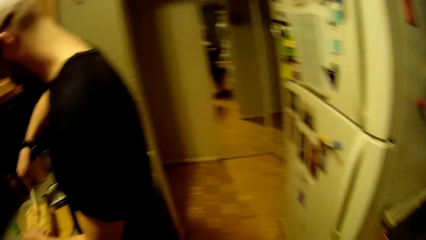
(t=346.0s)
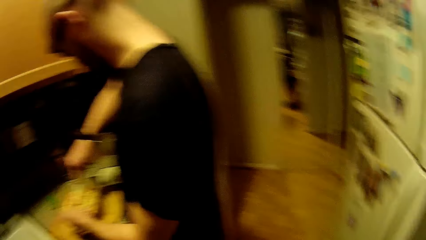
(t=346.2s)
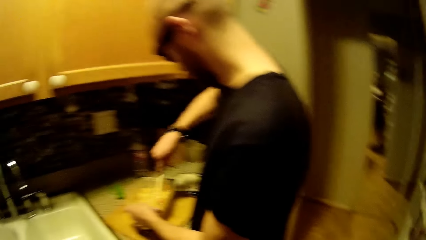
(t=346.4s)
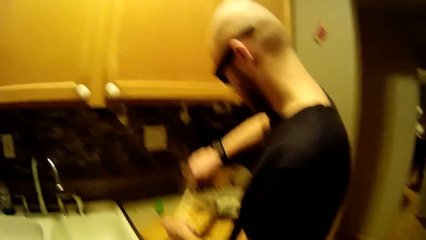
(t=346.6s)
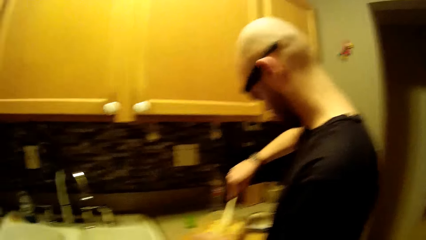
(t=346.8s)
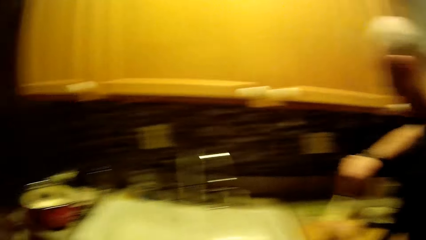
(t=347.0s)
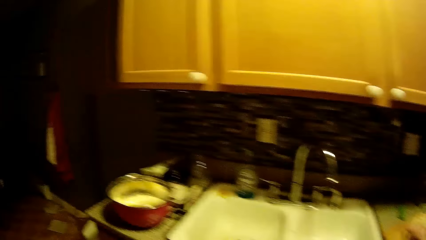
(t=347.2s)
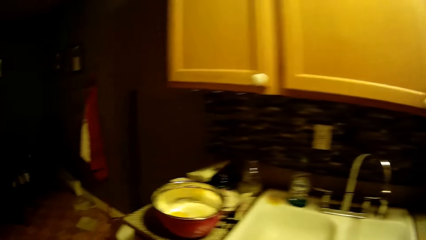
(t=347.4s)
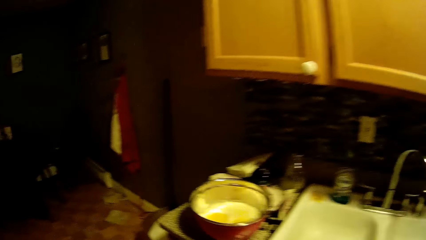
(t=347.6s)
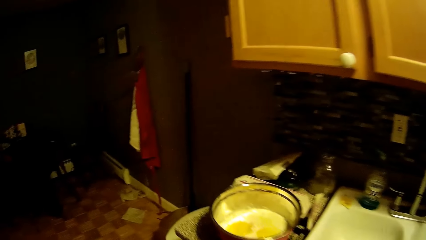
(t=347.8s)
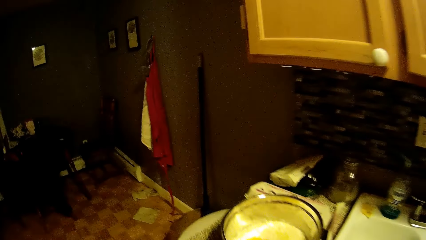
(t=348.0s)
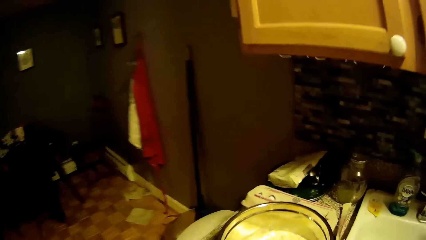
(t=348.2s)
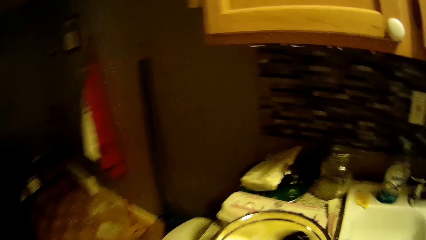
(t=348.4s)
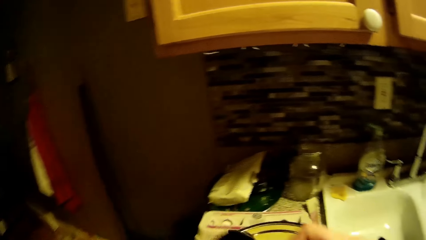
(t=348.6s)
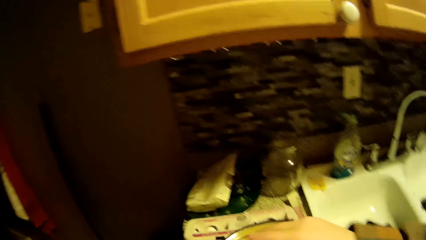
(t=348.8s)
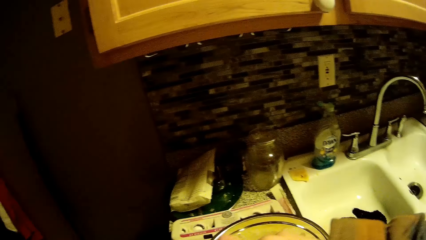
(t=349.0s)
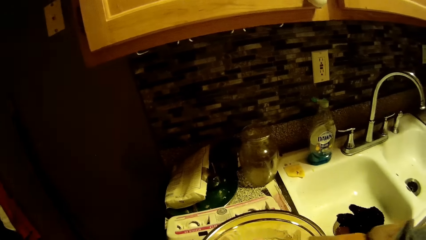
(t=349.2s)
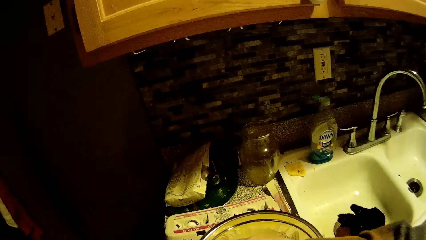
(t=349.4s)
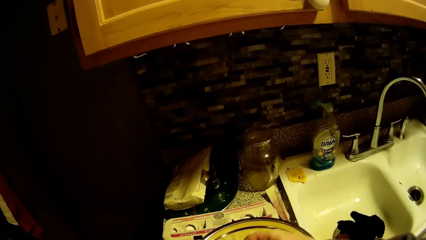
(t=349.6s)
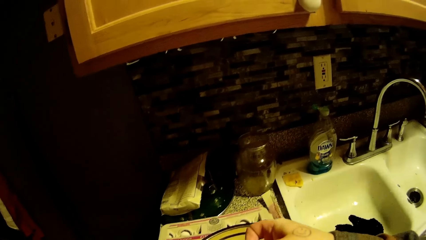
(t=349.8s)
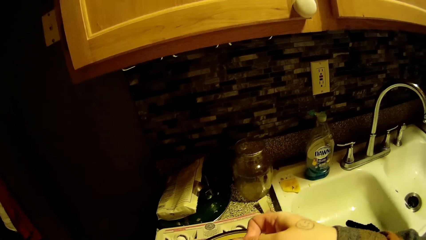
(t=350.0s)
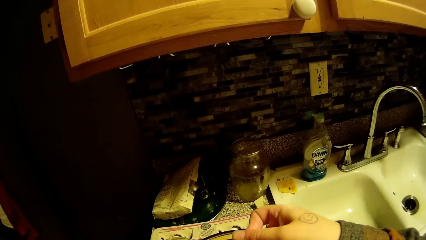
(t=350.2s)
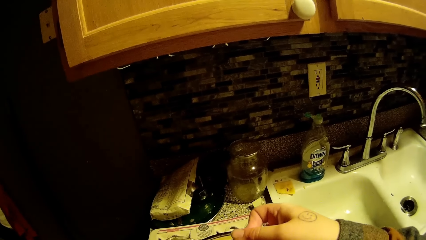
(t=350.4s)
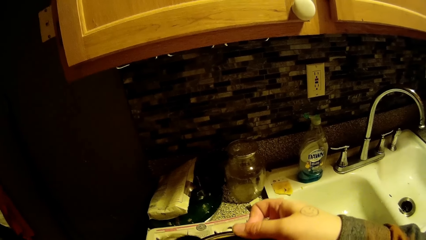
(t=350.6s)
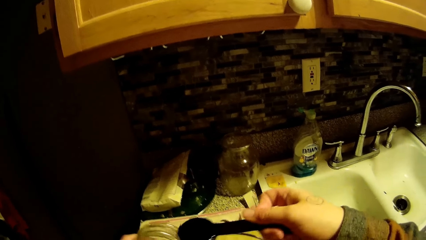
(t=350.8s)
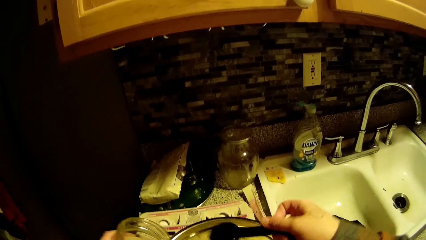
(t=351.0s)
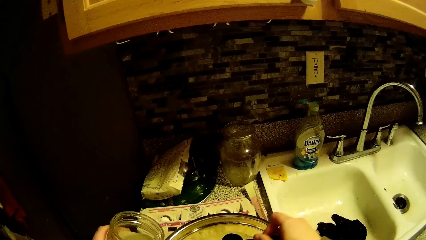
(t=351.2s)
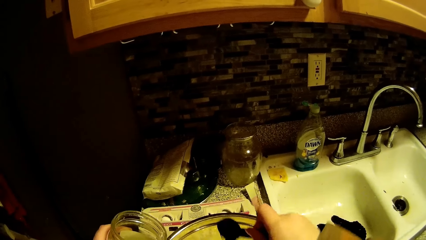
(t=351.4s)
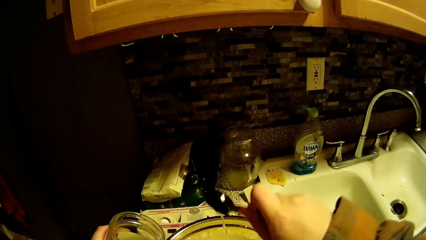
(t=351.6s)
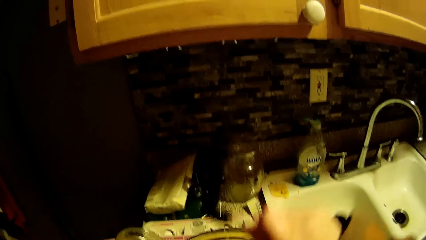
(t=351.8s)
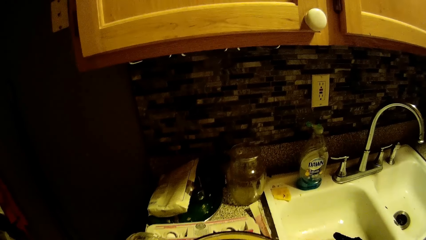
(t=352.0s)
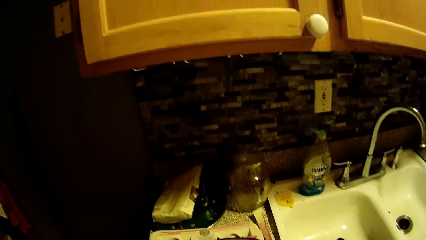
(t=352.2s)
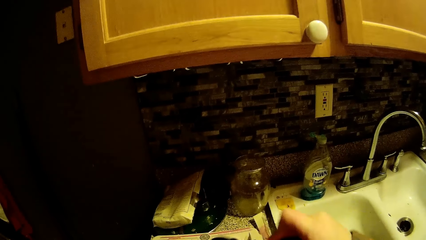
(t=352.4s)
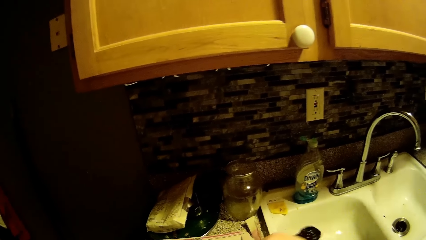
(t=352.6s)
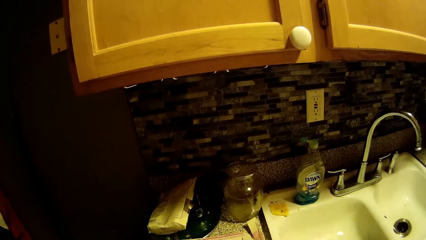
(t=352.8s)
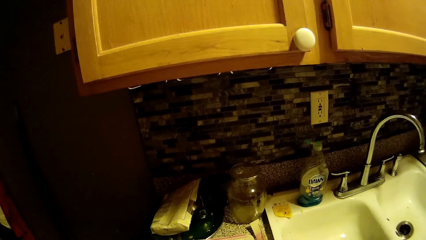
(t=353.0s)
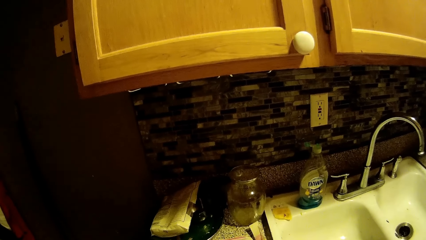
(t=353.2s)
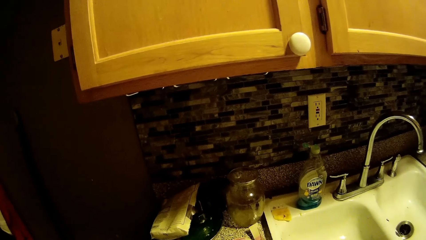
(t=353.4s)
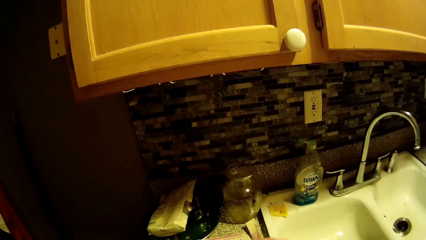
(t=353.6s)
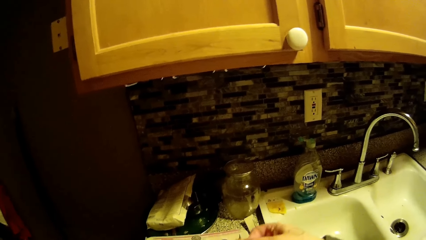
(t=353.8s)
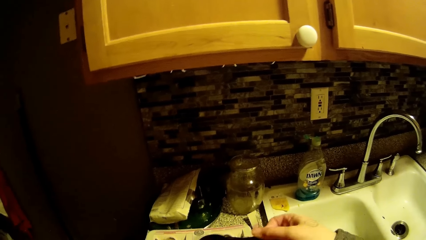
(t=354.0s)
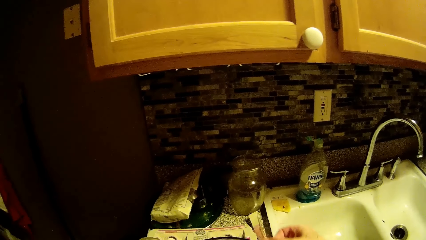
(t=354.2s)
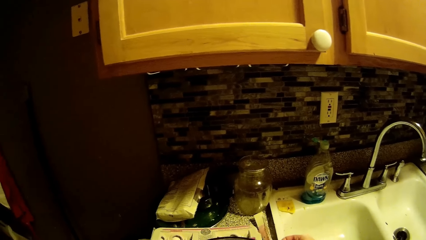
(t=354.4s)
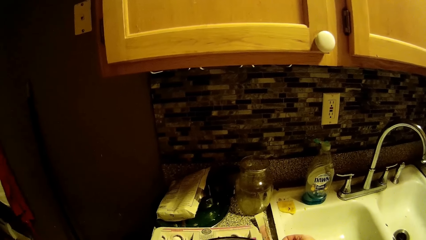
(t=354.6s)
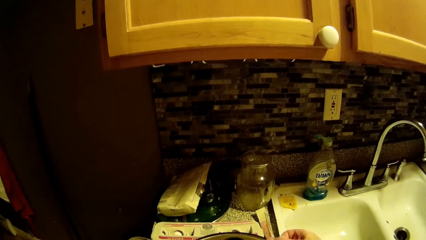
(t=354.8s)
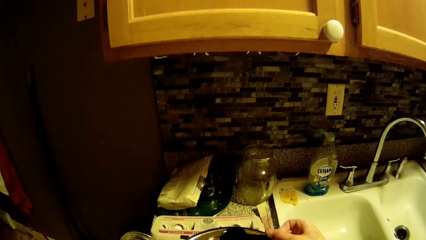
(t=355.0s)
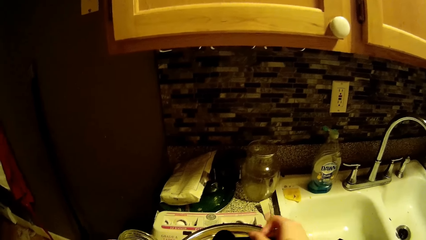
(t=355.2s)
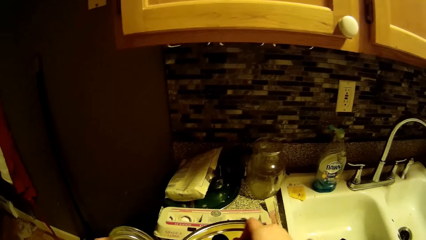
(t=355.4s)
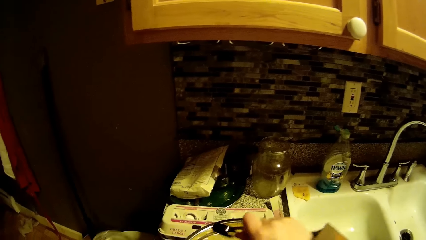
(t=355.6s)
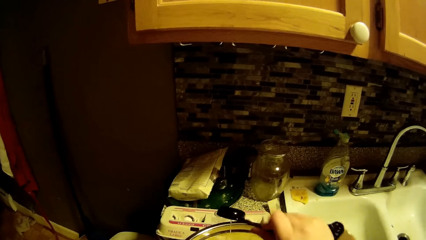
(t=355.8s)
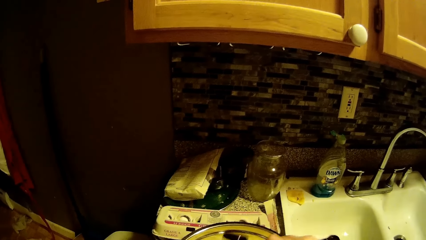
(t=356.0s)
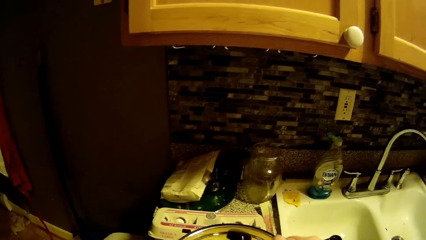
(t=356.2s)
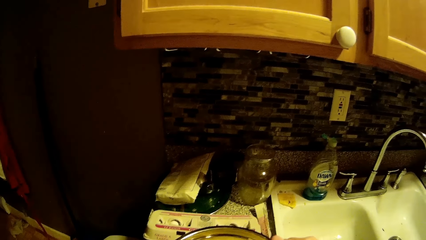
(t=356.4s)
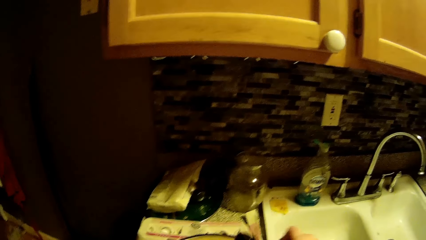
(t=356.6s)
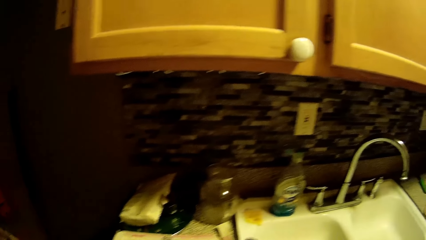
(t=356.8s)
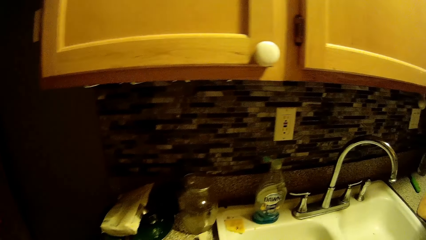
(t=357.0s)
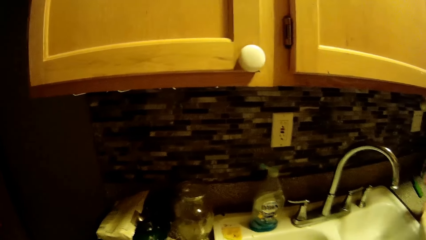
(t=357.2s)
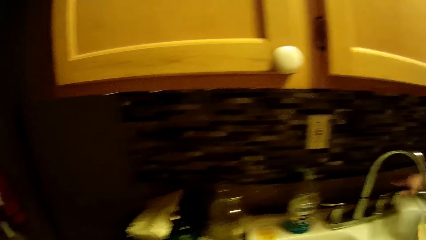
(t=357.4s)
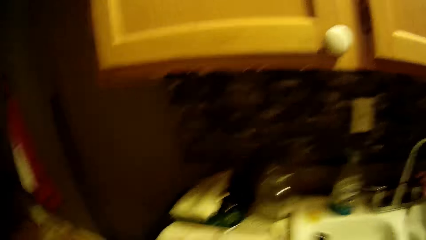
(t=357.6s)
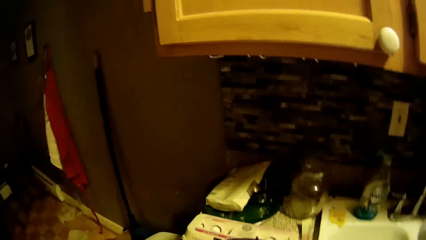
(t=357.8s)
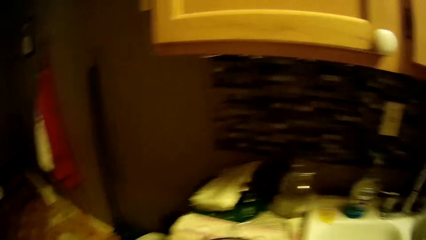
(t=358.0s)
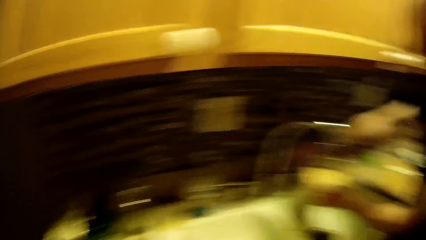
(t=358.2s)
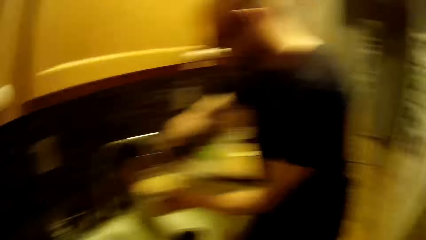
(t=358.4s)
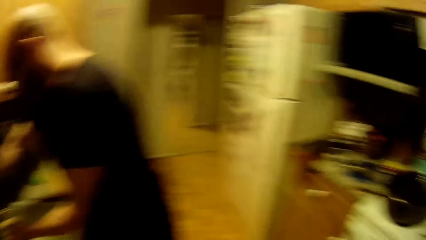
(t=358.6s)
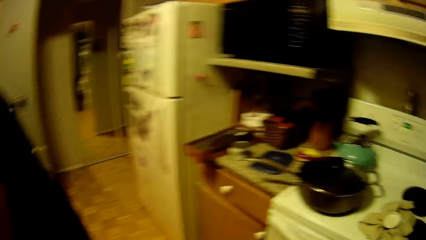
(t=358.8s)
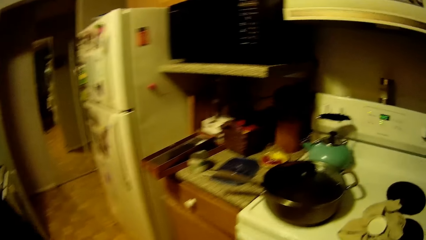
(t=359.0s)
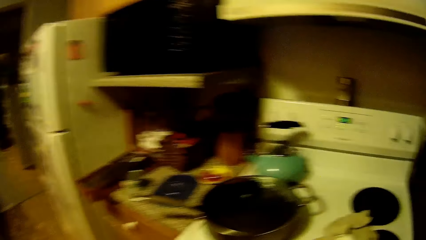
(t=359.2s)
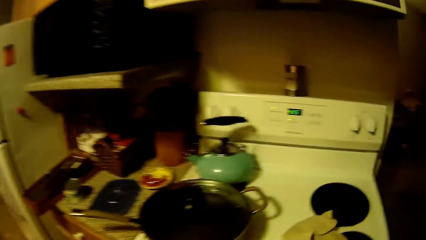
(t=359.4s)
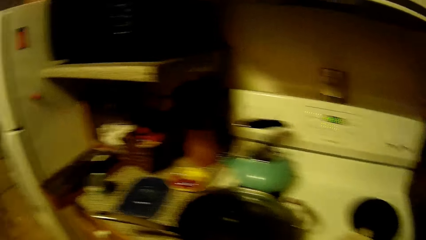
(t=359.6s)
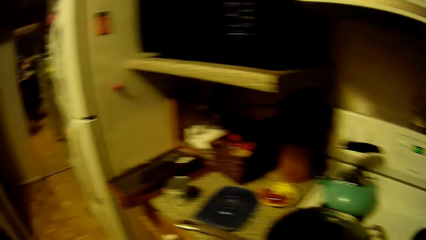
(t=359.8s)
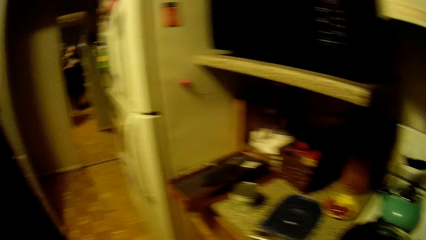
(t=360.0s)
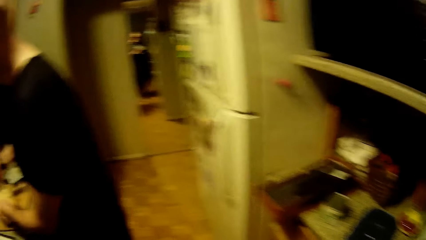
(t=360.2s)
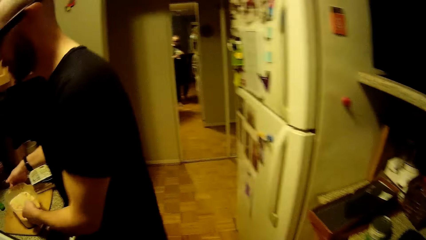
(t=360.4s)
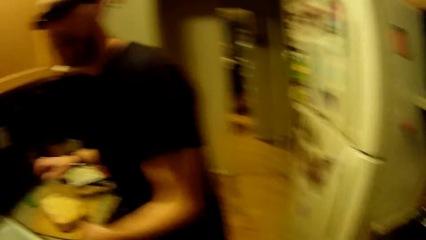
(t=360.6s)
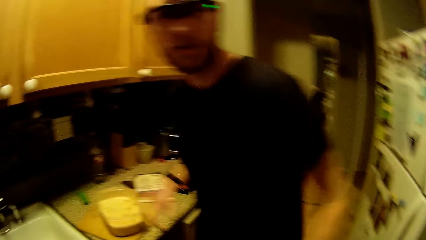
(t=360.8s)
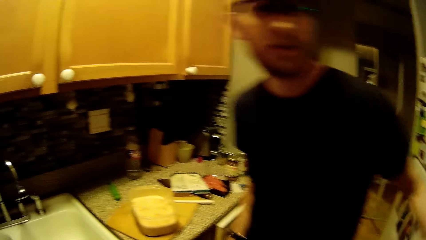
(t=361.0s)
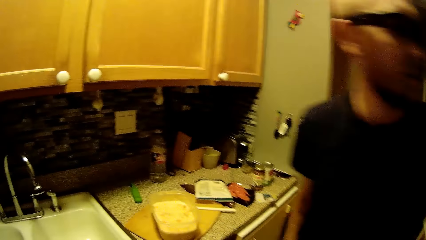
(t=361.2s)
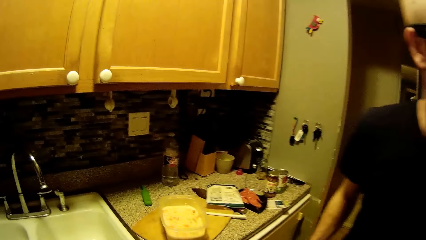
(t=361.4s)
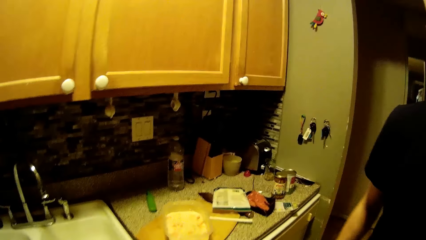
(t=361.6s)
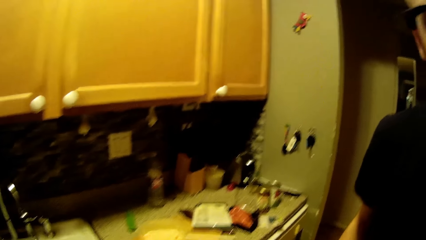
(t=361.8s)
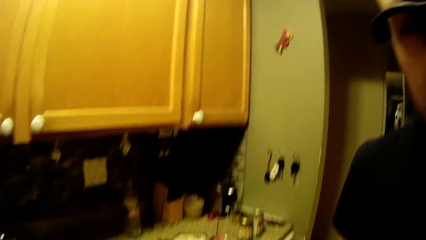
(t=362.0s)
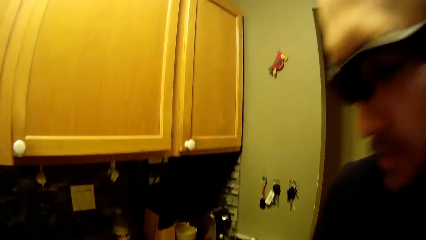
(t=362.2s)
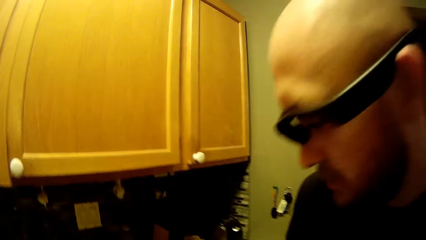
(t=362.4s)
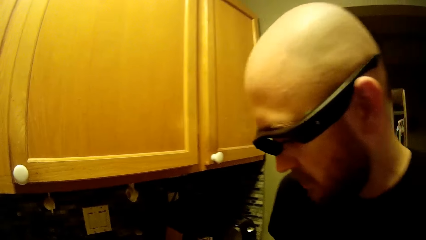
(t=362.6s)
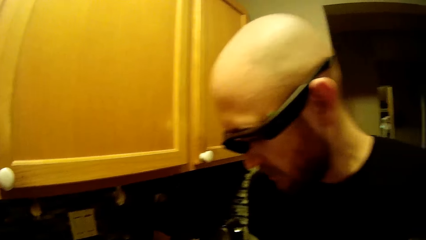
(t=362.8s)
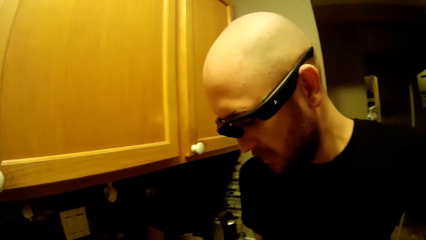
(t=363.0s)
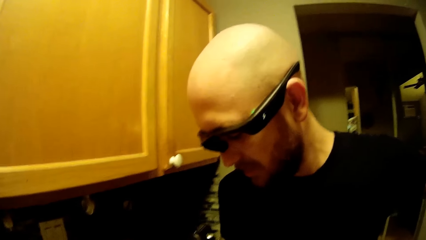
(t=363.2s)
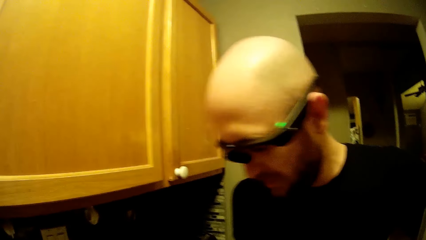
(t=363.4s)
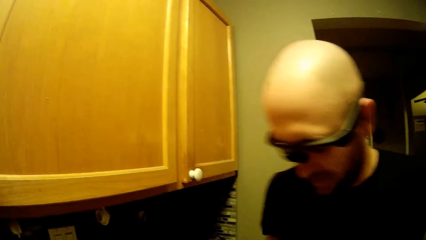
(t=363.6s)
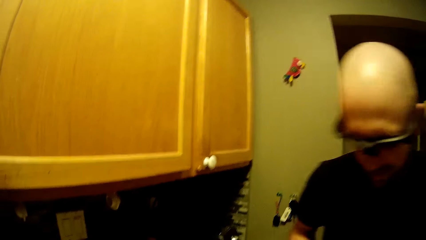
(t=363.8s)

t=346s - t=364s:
The camera wearer closes the kitchen drawer. The man stirs a bowl of flour mixture on the countertop with a wooden spatula in his right hand. The camera wearer scoops some oil out of the jar in her left hand with the spoon in her right hand. She pours the oil from the spoon in her right hand into the flour and egg in the bowl on the countertop. She scoops oil from the jar and pours oil in the mixture. She drops the spoon in the sink. She walks across the kitchen. She dialogues with the man.
